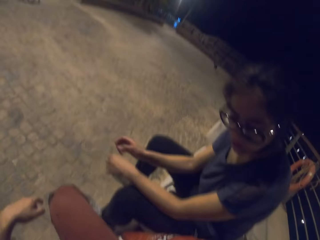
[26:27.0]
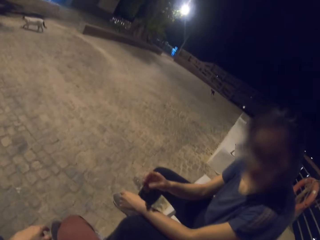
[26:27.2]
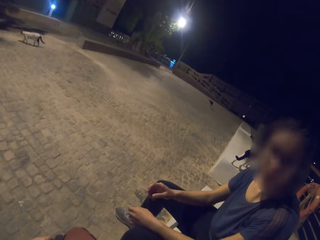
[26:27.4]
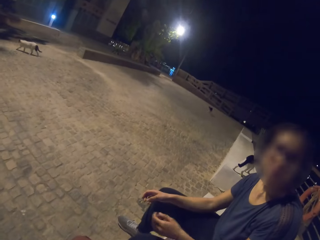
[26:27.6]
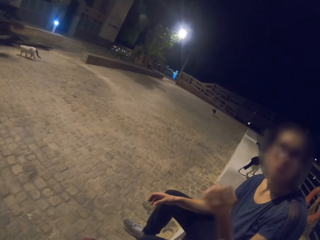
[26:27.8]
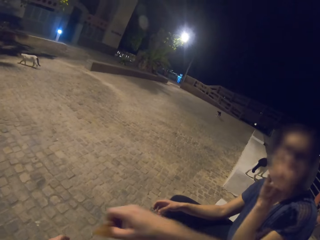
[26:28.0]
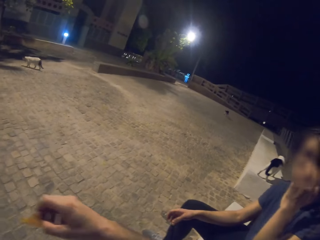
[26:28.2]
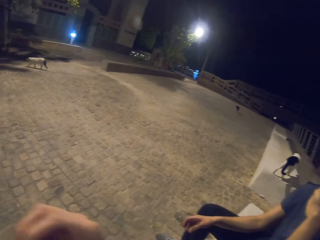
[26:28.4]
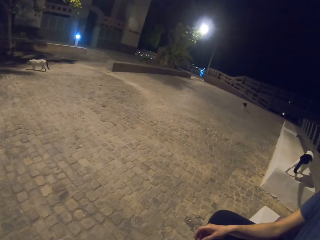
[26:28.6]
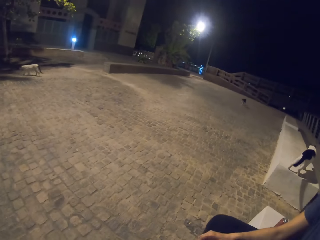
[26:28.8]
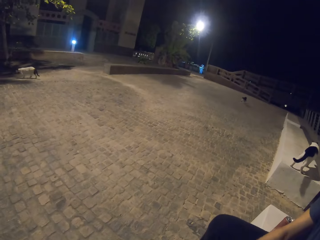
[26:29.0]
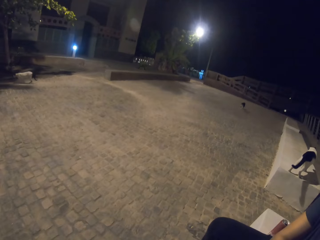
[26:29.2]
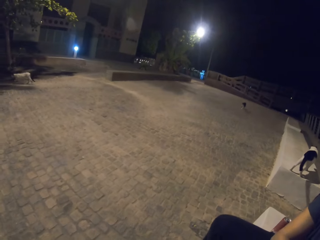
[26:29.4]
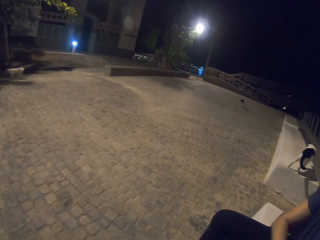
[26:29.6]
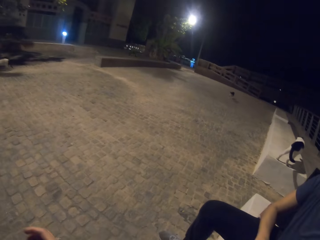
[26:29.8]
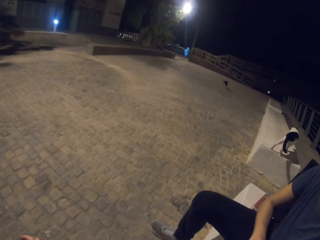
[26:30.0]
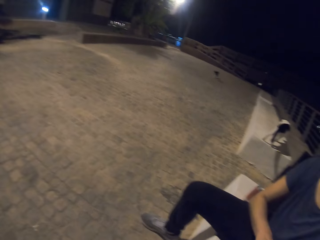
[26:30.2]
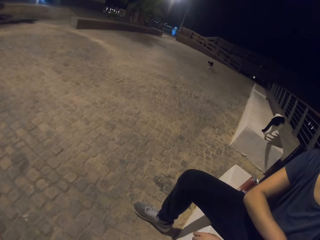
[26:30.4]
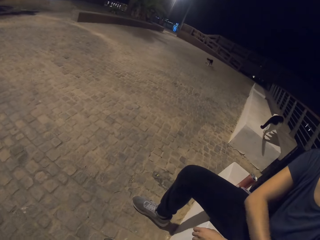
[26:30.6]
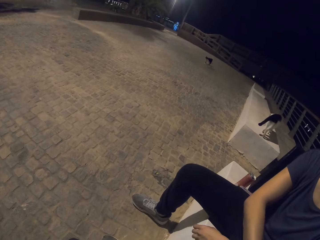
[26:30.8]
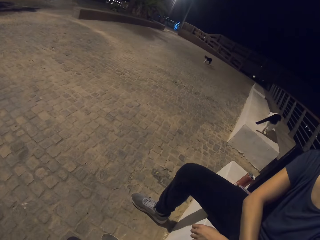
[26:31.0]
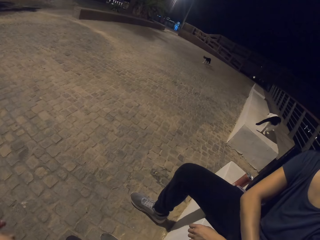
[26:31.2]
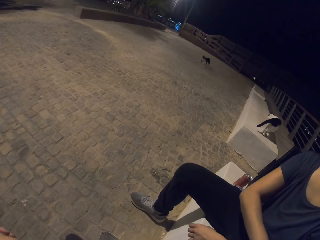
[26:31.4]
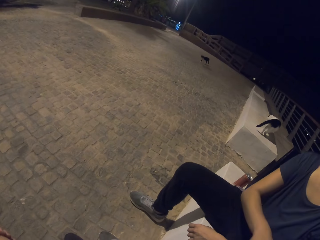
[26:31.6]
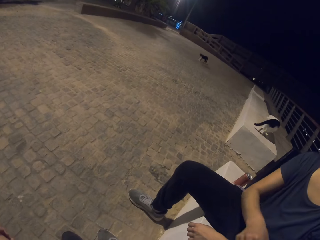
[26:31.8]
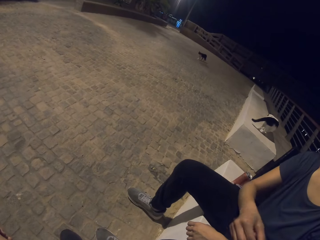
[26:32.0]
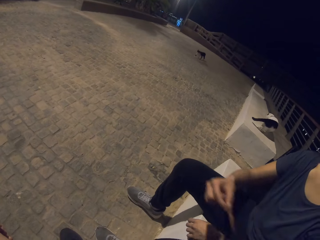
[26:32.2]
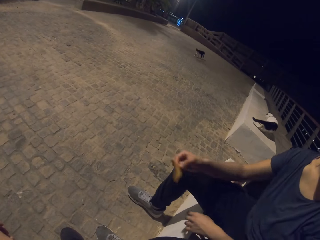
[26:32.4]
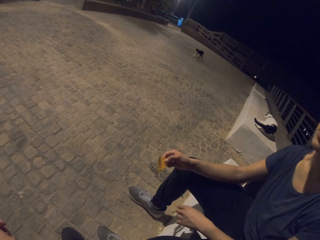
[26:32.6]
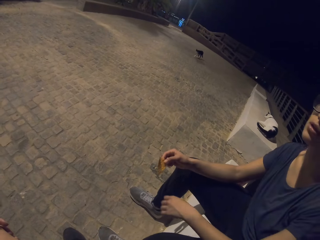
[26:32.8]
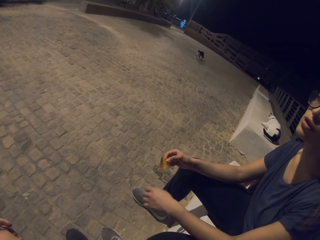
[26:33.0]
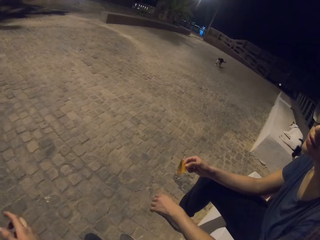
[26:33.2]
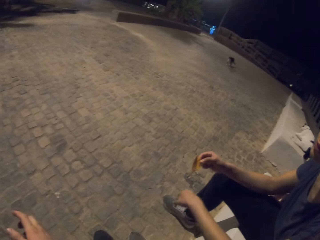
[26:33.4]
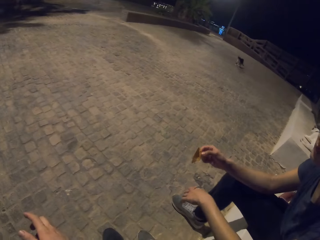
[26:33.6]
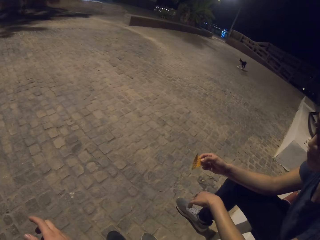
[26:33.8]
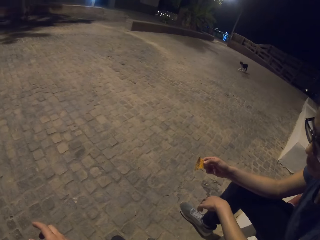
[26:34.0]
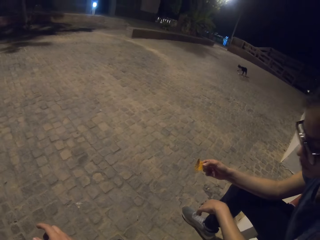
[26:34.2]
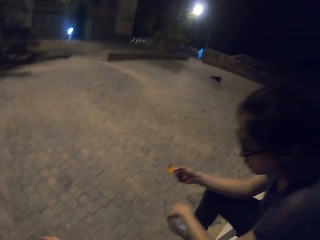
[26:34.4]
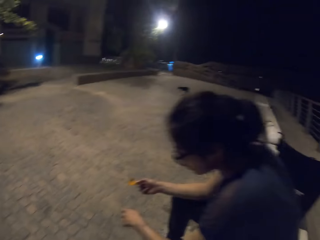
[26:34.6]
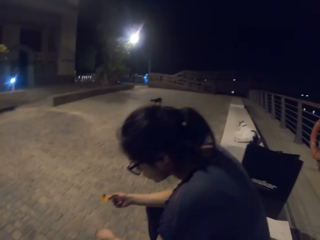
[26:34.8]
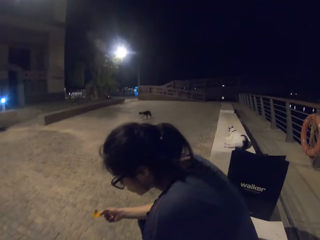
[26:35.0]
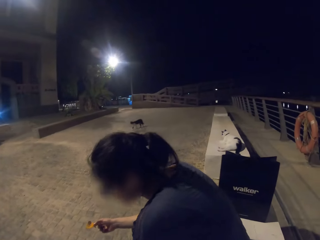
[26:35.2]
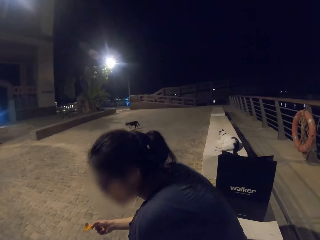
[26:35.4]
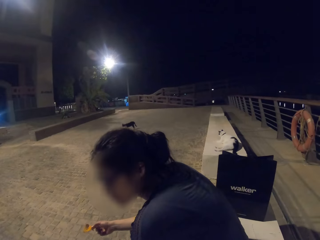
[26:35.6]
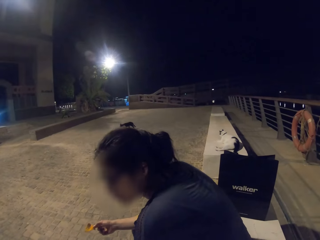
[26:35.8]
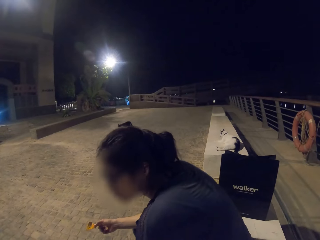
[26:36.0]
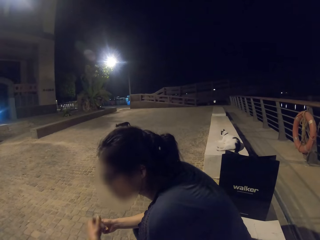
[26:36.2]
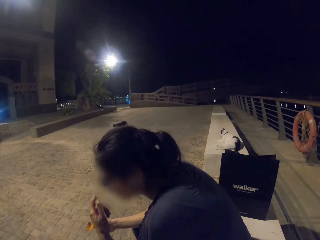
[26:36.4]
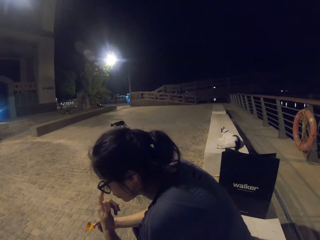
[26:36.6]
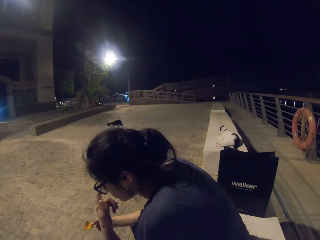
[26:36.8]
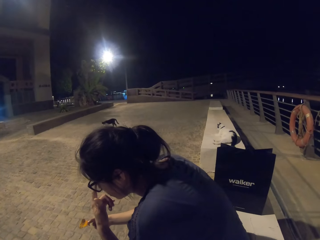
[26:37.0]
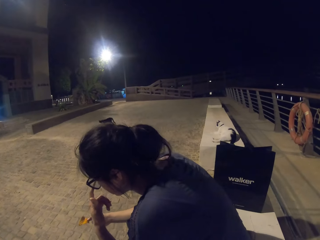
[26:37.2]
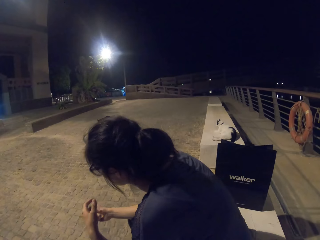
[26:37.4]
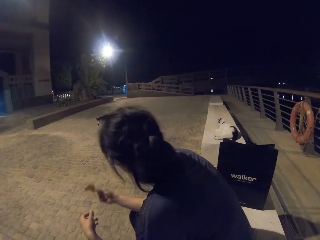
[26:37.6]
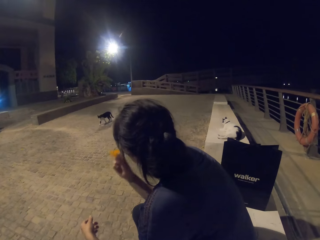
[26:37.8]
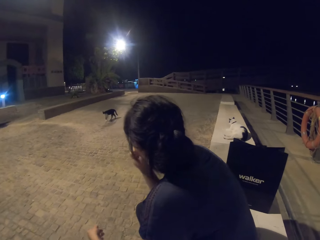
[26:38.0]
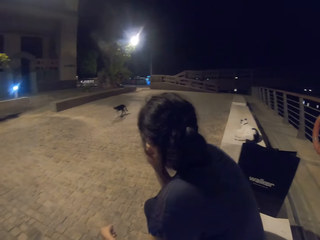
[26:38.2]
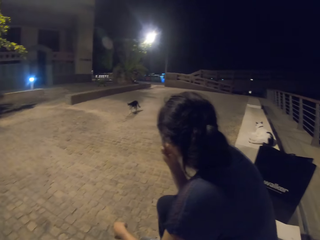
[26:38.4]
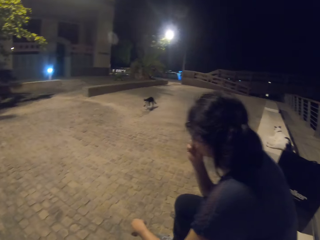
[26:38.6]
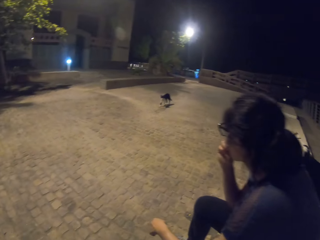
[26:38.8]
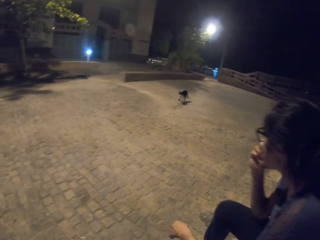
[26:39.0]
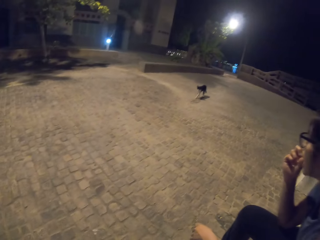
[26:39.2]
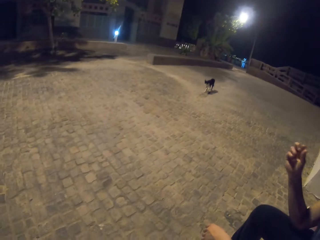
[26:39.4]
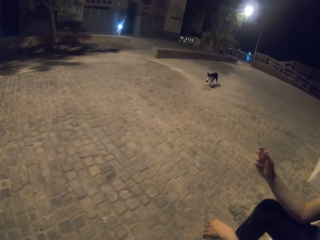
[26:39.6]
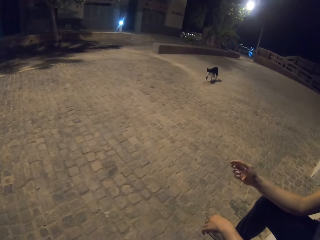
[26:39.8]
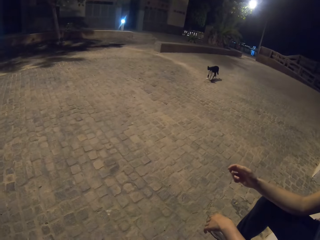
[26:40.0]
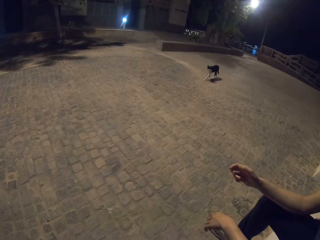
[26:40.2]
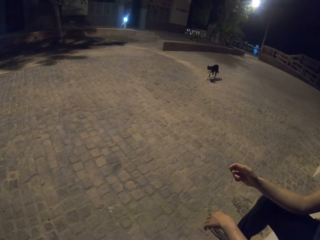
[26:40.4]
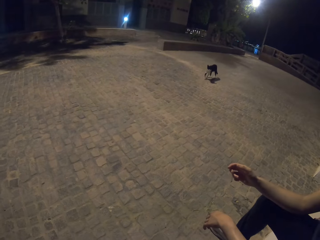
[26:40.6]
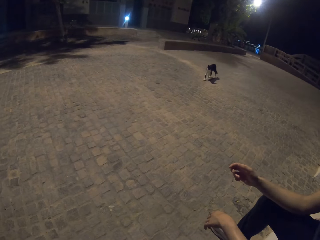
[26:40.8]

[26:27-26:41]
The lady adjusts her eyeglasses, picks a snack from the packet, adjusts her eyeglasses, and eats the snacks.

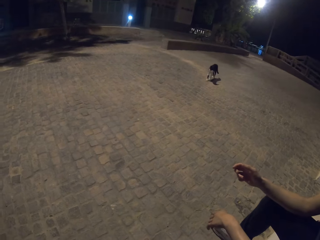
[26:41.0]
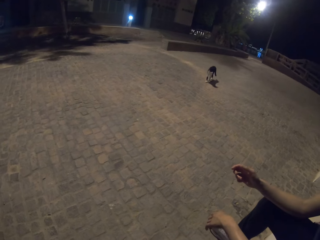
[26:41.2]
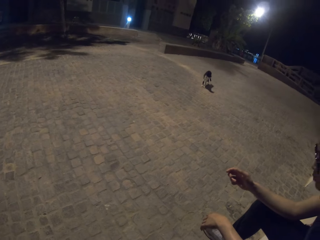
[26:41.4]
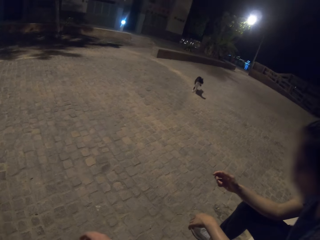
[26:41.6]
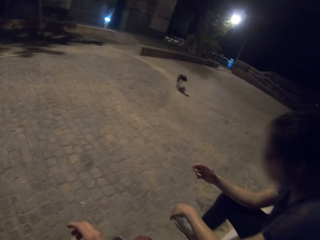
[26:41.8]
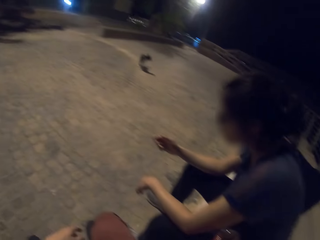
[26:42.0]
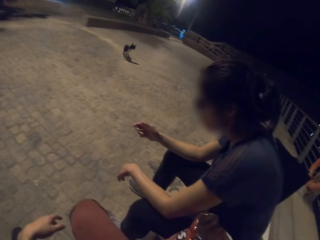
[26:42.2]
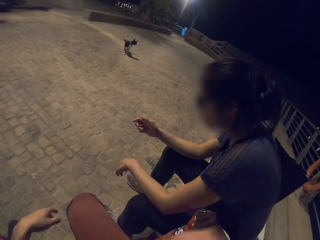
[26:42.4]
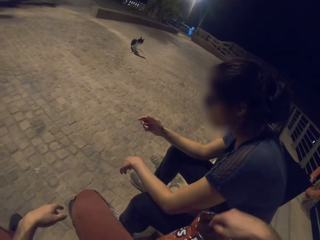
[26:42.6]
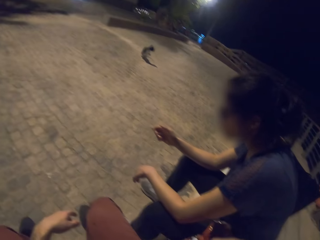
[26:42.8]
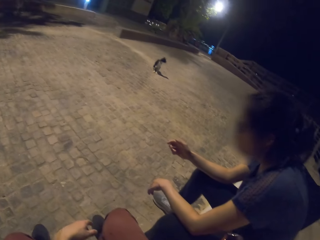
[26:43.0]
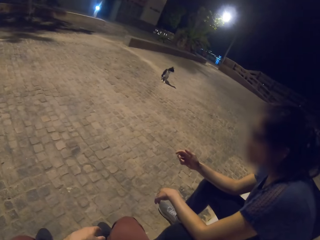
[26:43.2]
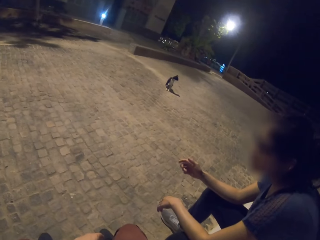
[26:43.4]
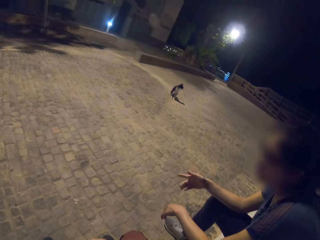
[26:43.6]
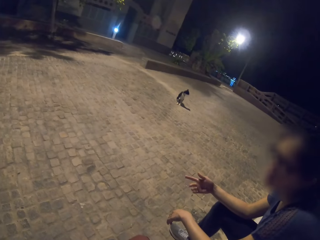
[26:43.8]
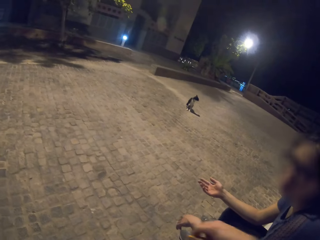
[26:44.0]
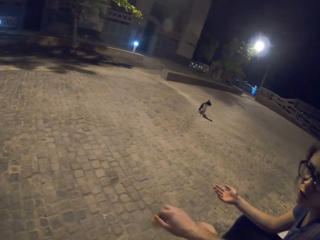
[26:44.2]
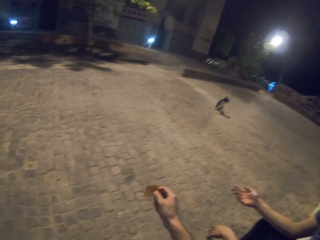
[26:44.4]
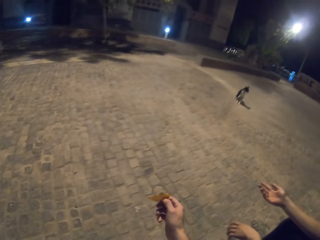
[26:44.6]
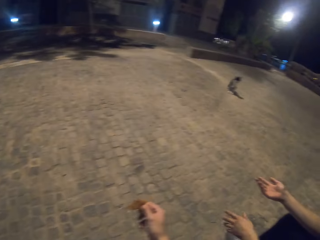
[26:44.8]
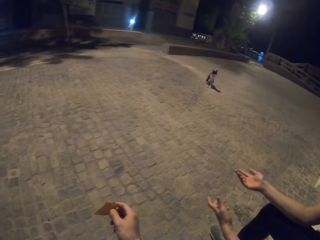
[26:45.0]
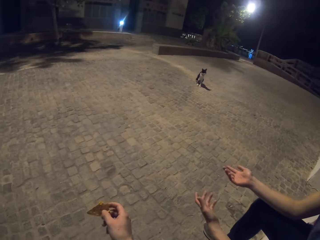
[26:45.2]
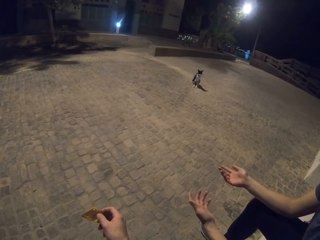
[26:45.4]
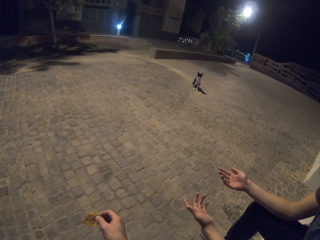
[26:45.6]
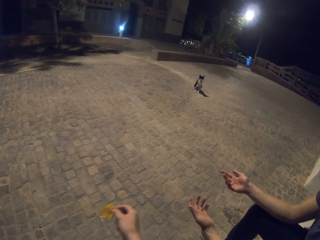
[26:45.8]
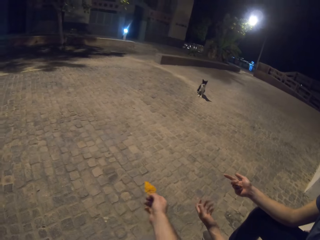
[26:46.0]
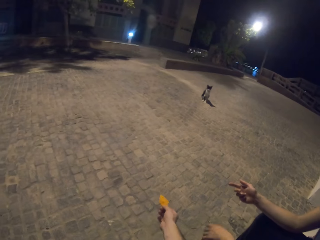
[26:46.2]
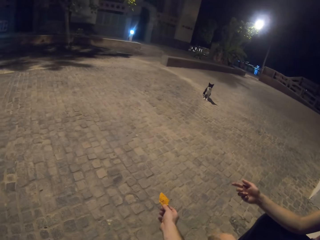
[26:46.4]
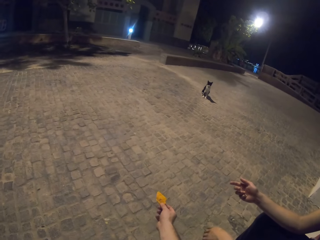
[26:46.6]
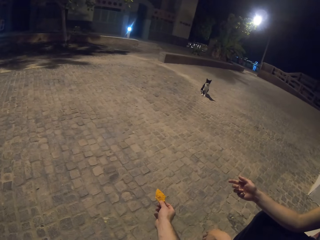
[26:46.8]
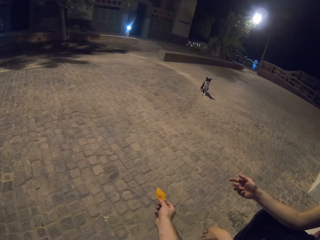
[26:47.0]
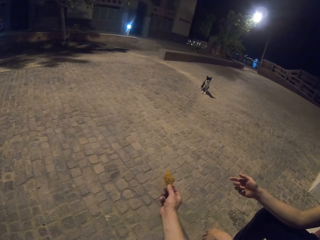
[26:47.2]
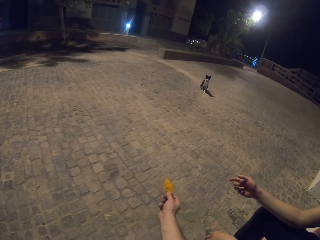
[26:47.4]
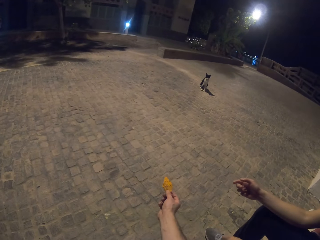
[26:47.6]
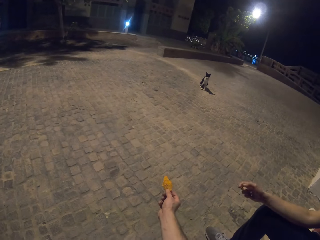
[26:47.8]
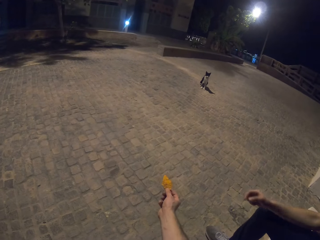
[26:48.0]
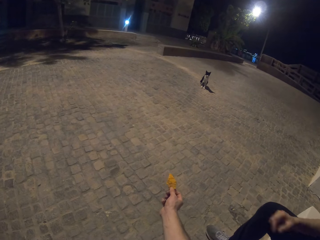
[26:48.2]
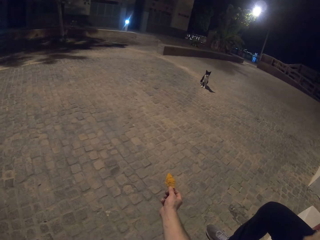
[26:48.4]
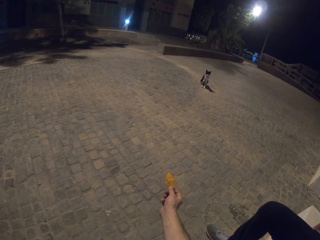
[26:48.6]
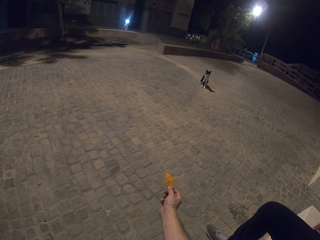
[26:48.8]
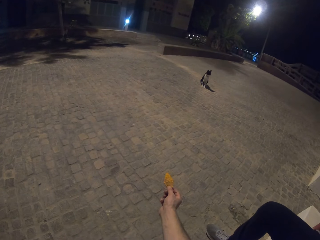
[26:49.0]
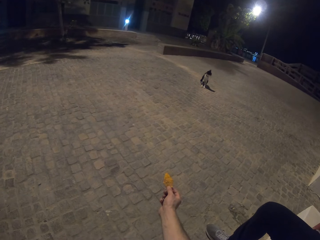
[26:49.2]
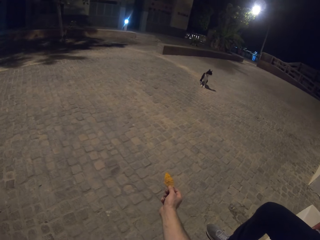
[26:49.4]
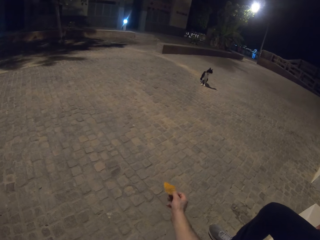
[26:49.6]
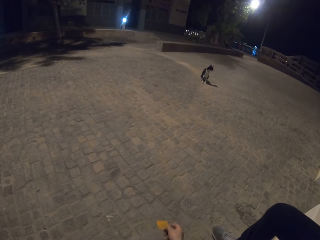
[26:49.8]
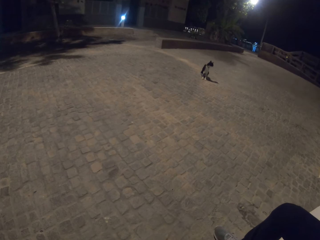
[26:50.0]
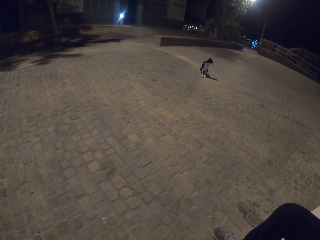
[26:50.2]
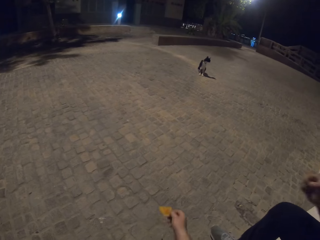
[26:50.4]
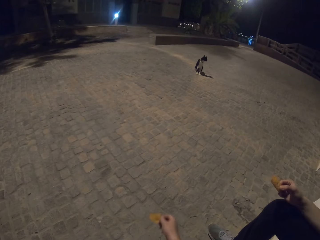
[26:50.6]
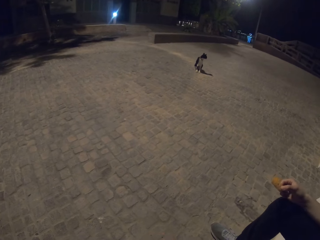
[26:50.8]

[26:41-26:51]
The camera wearer picks up a snack from the packet of the lady. They hold something. They gesture out.
